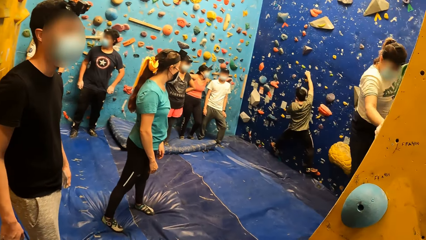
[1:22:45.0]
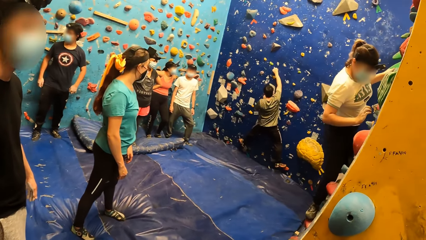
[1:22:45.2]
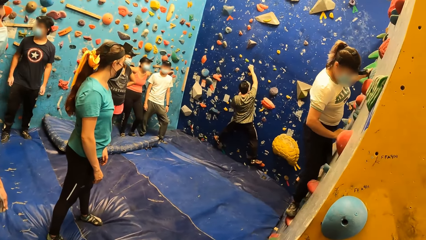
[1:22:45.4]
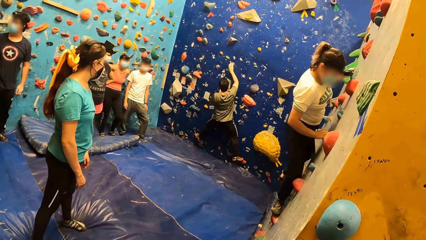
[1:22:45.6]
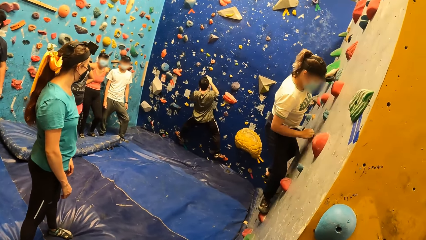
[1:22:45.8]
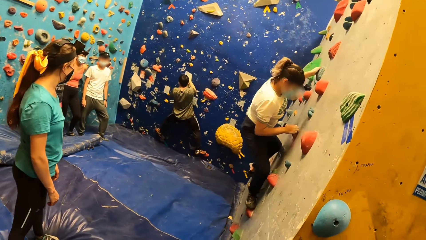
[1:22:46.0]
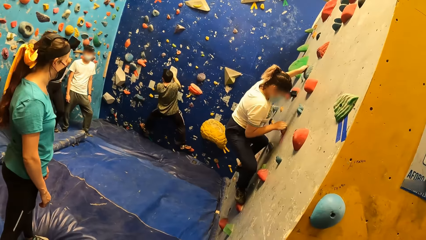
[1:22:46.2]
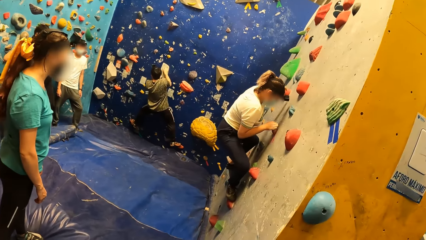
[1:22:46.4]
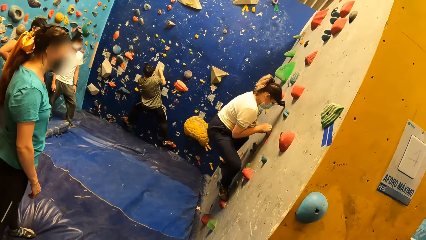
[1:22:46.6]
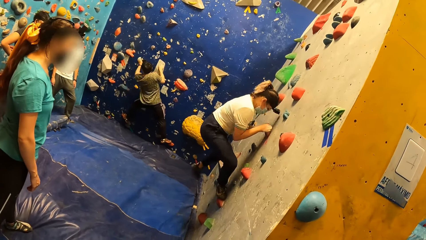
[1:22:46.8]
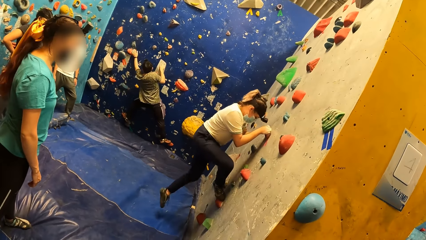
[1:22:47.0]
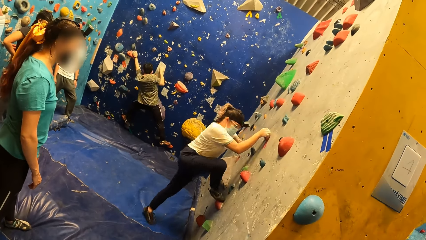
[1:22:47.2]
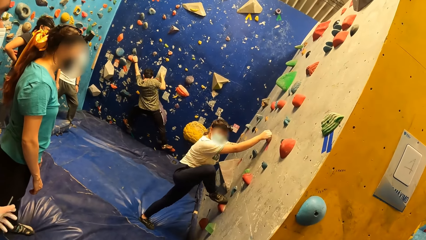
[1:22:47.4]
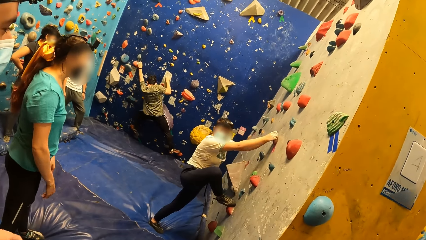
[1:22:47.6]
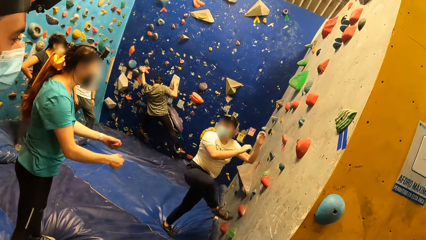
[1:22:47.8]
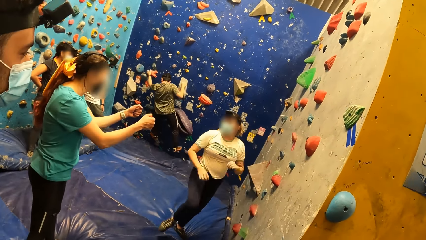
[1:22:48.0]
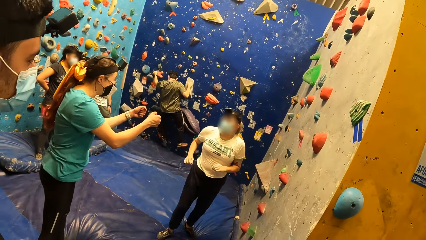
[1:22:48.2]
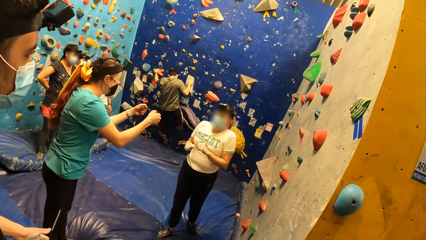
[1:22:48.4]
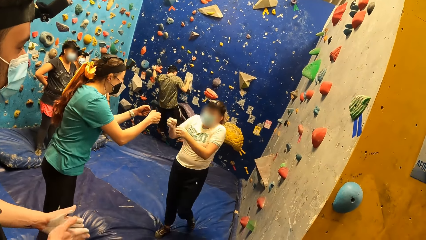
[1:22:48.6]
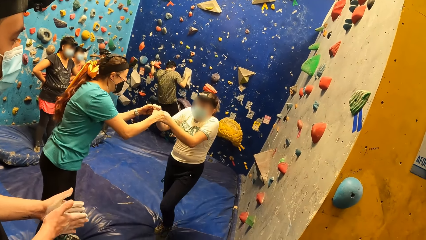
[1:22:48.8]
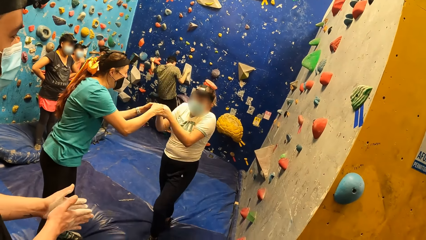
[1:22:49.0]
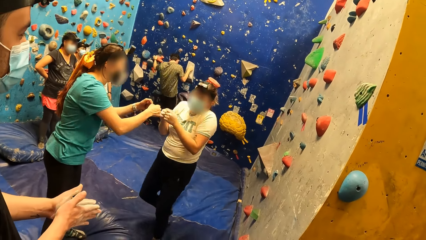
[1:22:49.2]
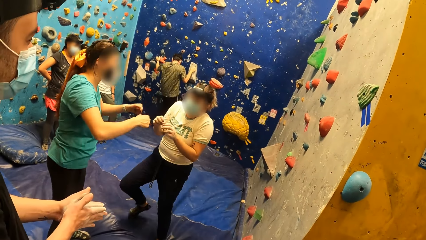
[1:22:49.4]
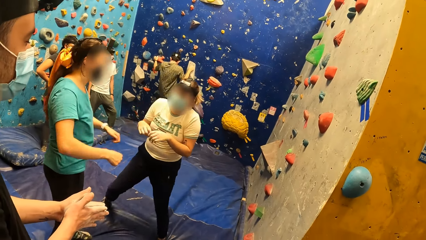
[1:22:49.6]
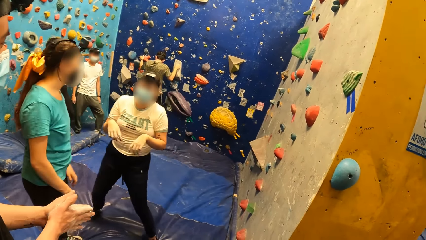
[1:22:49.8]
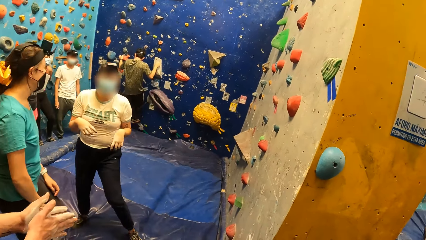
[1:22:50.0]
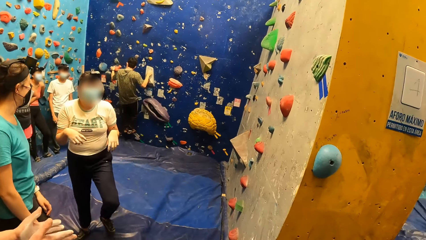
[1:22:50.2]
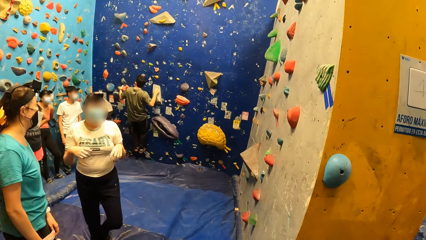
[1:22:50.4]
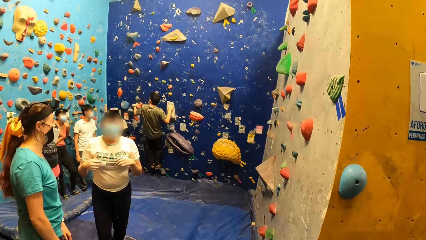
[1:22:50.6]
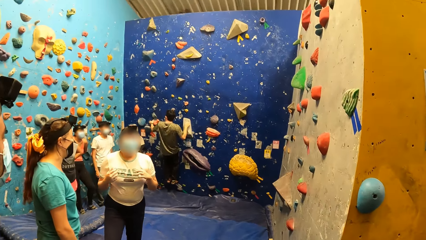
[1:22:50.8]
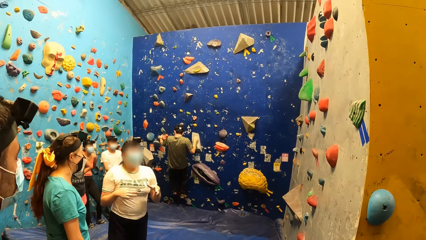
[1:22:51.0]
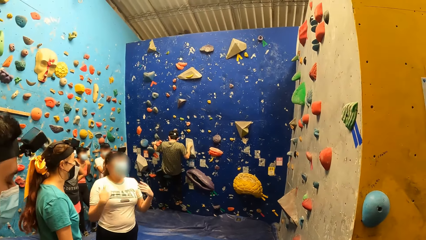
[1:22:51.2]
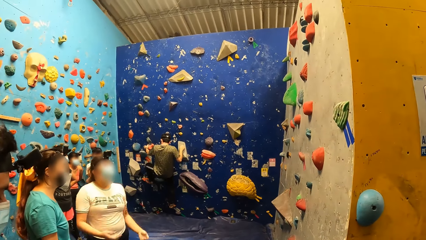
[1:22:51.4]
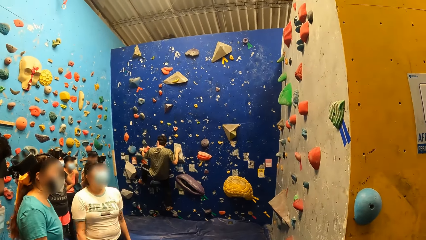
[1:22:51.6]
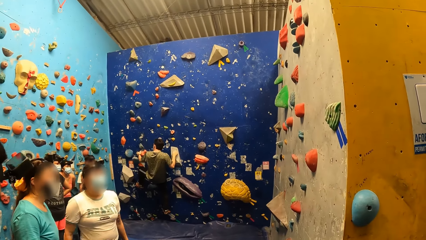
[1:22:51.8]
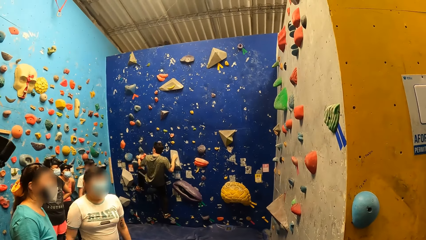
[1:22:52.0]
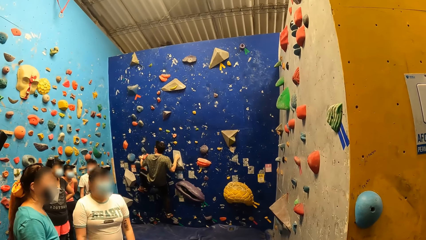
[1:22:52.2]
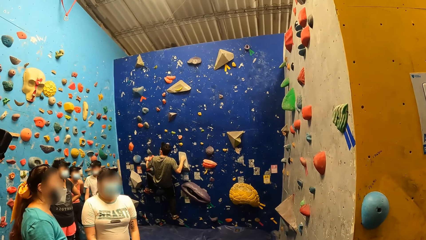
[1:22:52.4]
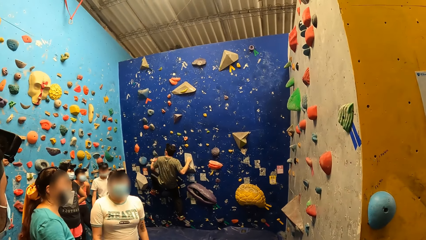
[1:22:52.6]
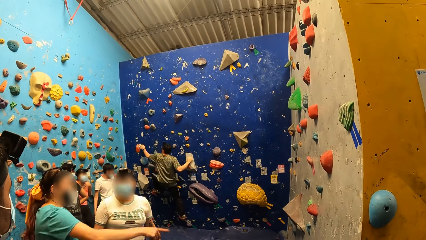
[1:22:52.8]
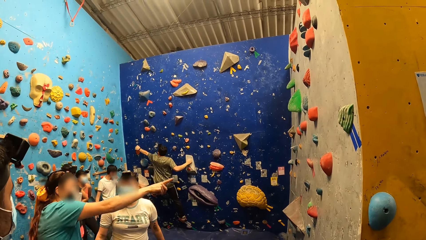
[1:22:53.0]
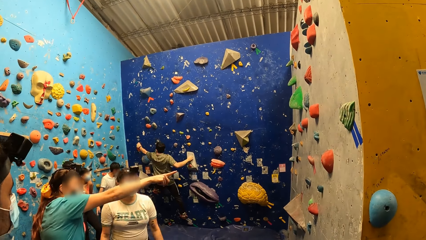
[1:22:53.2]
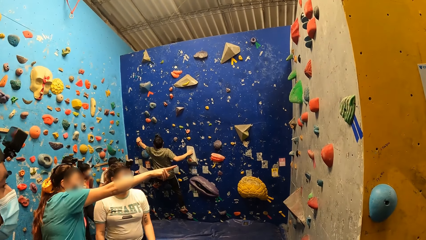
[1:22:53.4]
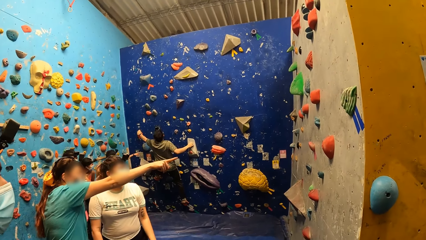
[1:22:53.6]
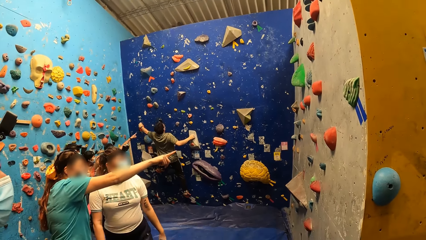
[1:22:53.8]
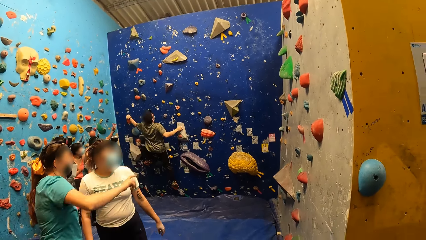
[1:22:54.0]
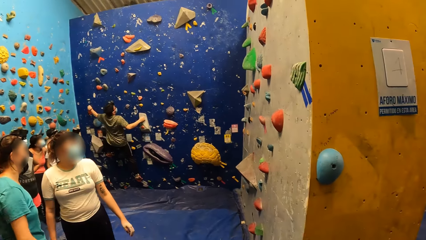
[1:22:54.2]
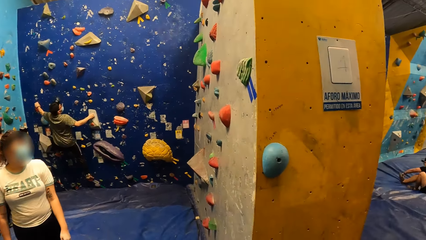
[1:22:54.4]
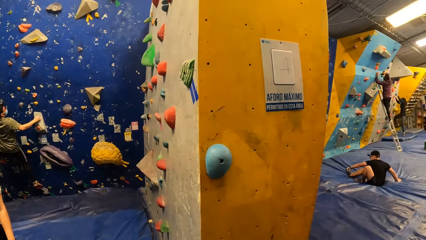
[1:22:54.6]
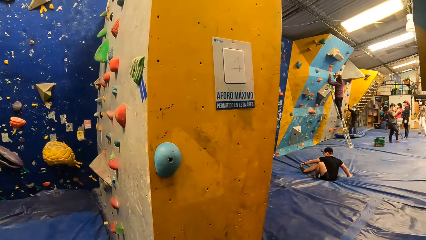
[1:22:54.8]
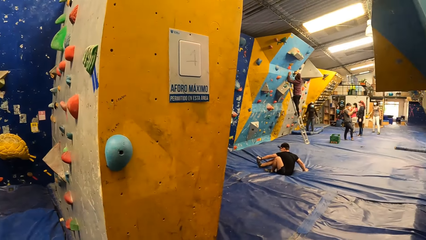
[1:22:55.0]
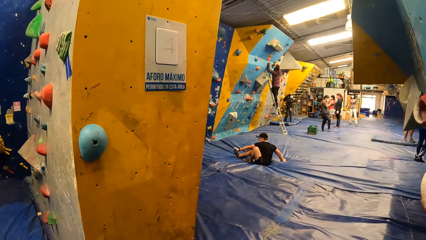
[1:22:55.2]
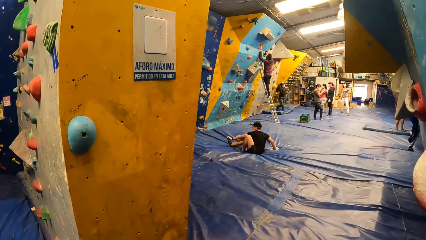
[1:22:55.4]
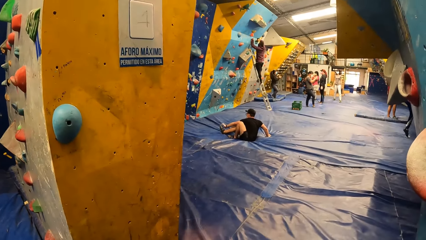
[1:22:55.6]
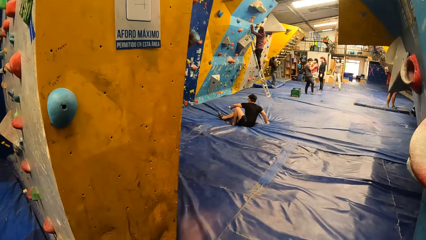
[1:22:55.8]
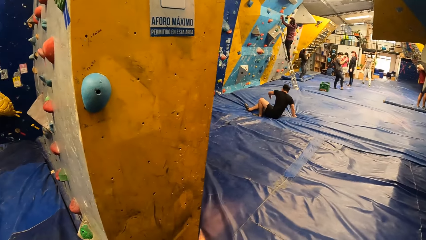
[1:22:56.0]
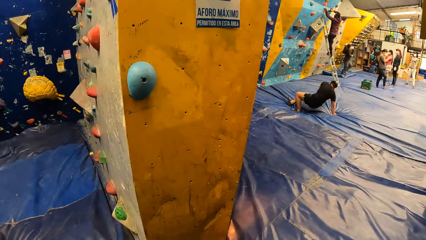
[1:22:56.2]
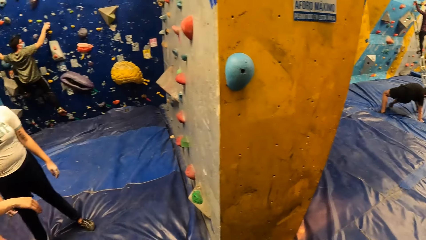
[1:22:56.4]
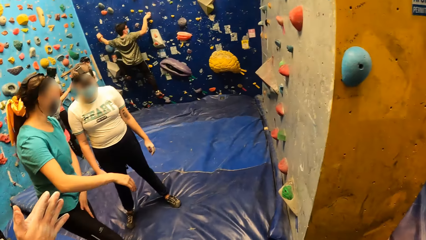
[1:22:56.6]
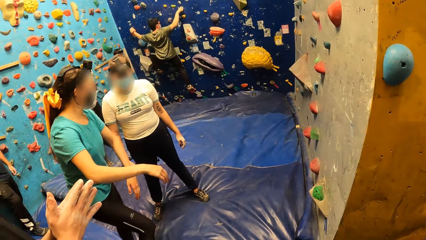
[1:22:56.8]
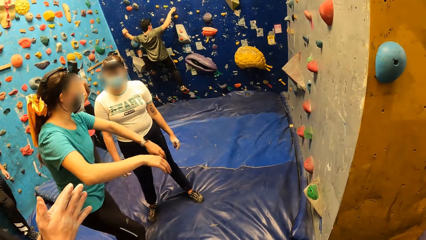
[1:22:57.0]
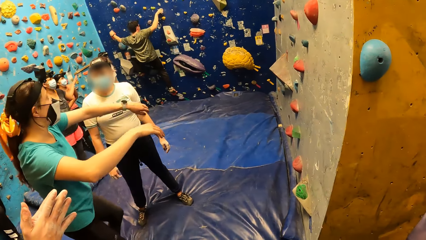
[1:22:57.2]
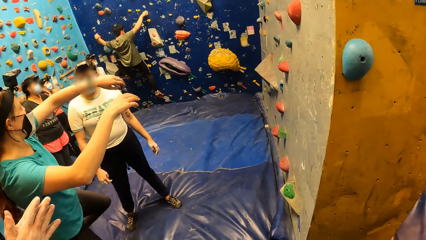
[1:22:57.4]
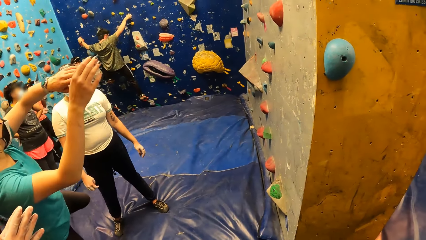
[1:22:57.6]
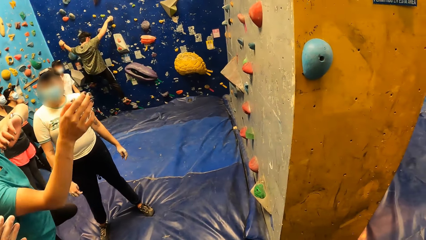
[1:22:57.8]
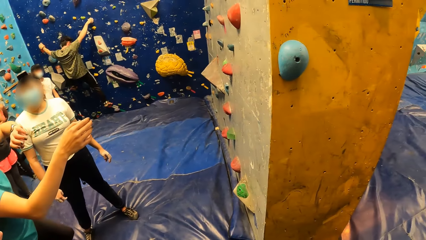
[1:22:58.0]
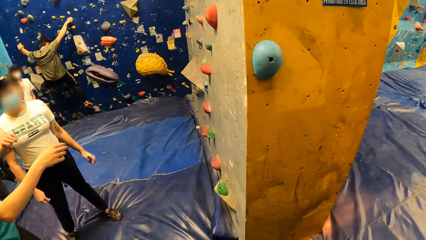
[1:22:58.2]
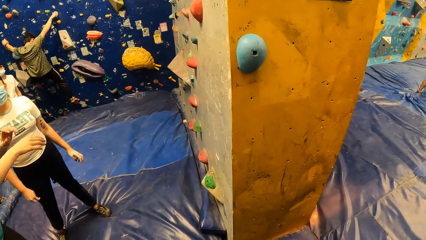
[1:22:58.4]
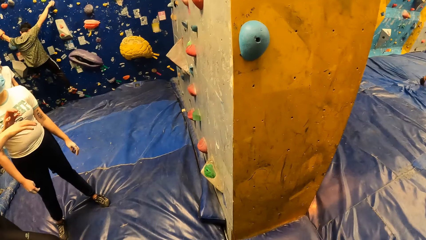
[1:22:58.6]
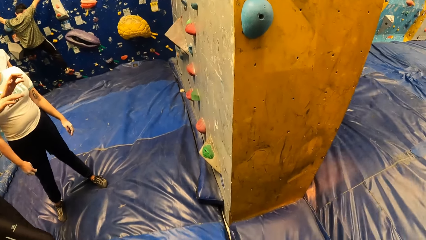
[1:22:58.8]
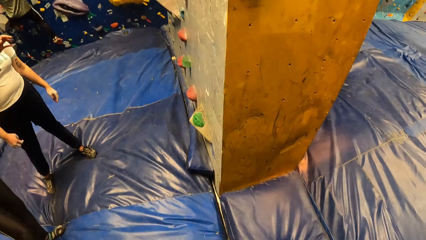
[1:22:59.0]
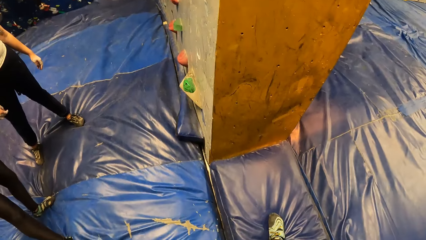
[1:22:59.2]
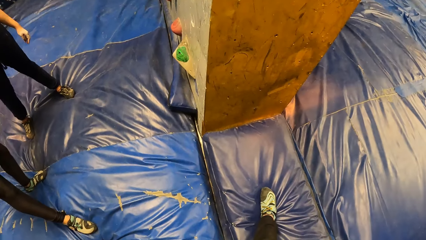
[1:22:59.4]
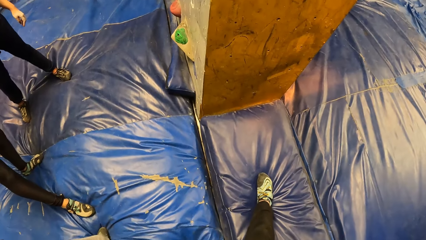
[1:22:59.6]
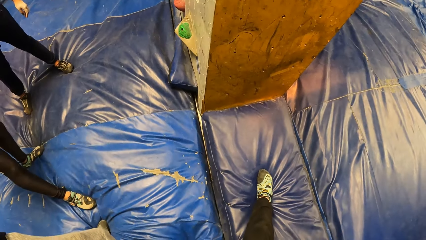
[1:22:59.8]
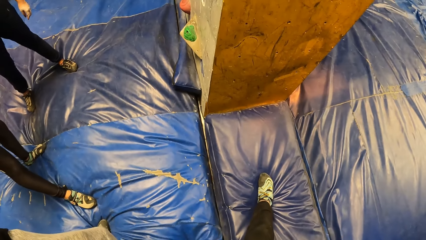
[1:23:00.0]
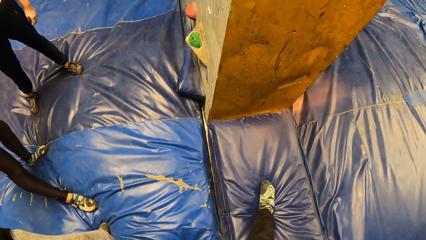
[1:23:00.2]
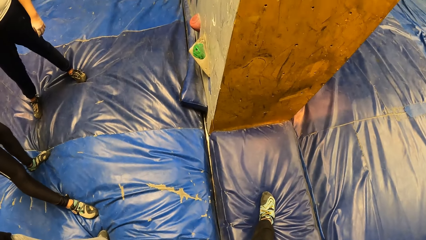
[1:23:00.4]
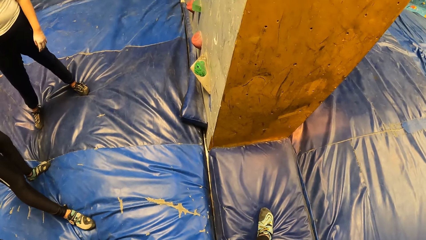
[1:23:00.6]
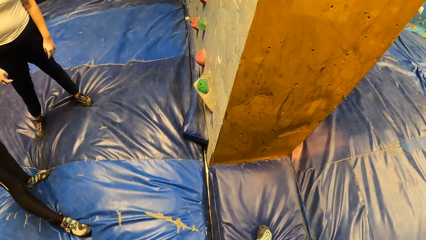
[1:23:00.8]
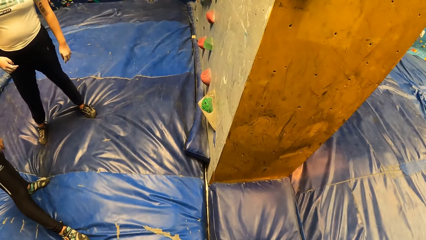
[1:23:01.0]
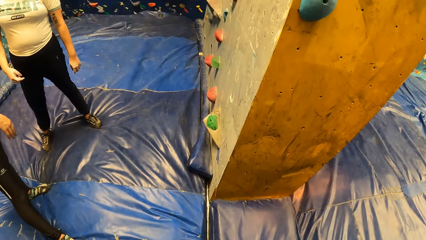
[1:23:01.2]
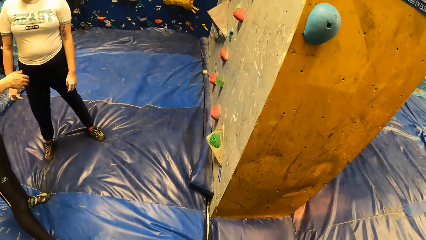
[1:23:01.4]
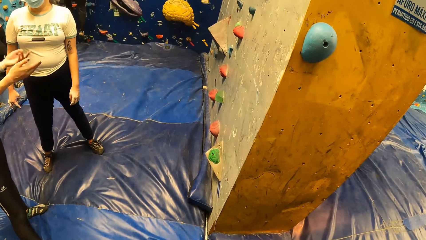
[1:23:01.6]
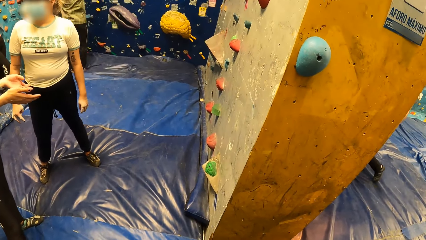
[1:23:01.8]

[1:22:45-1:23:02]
The camera wearer stares at the wall. They walk in the room. They stare at the shoe.
